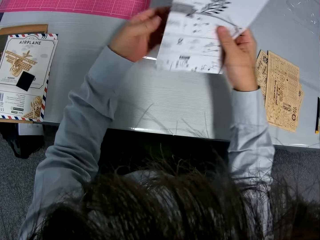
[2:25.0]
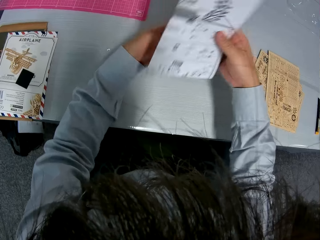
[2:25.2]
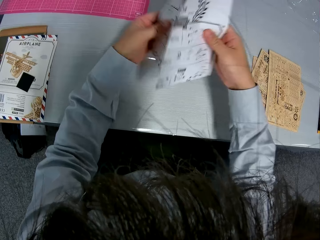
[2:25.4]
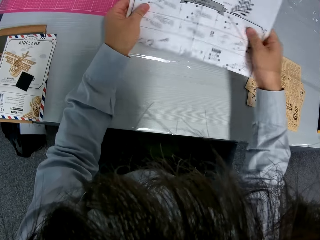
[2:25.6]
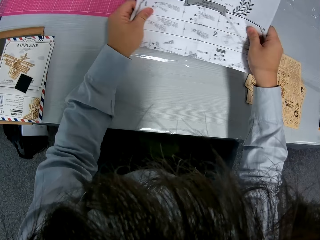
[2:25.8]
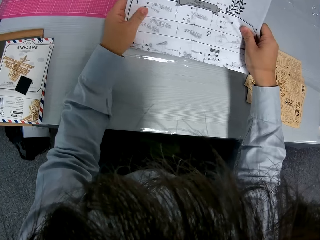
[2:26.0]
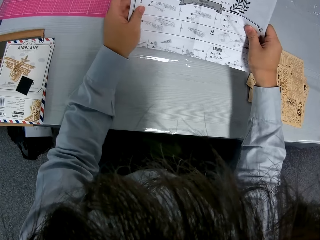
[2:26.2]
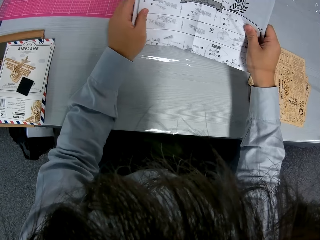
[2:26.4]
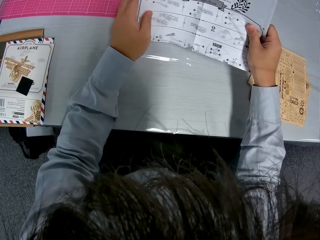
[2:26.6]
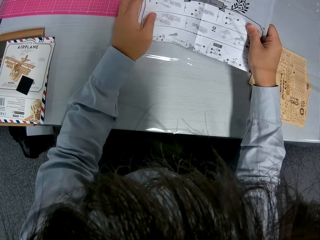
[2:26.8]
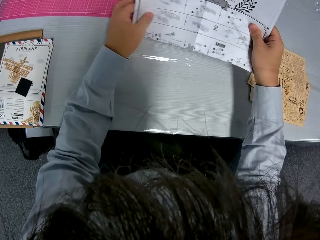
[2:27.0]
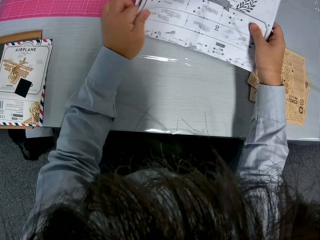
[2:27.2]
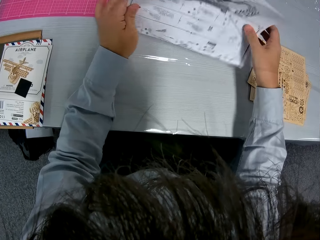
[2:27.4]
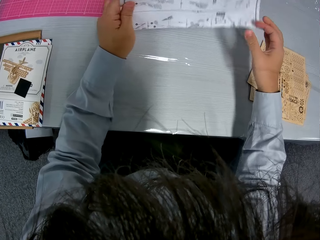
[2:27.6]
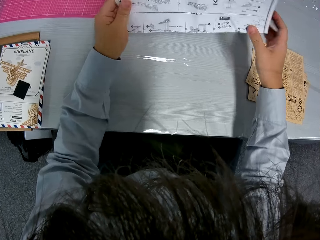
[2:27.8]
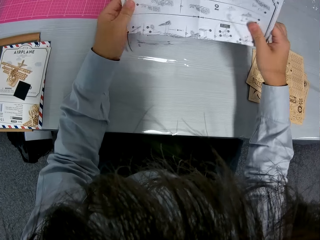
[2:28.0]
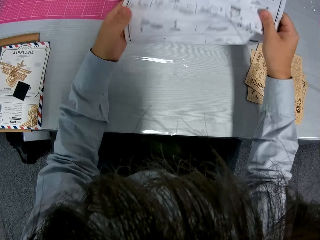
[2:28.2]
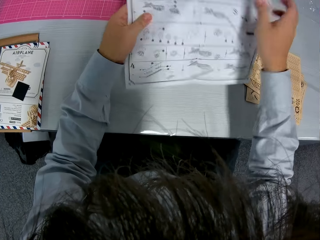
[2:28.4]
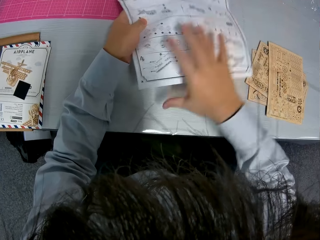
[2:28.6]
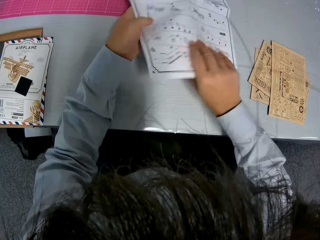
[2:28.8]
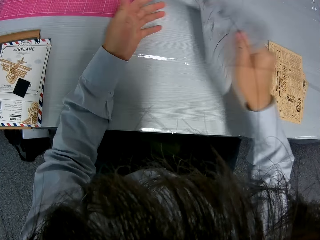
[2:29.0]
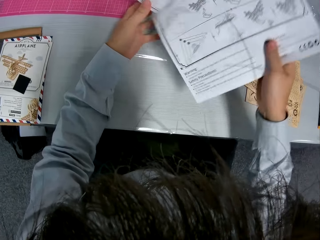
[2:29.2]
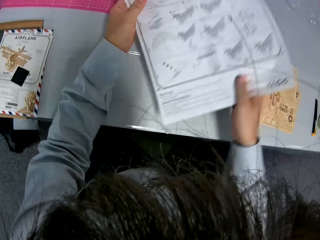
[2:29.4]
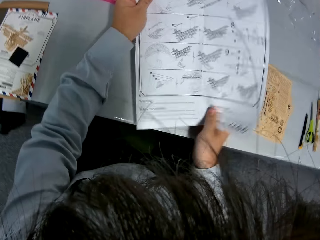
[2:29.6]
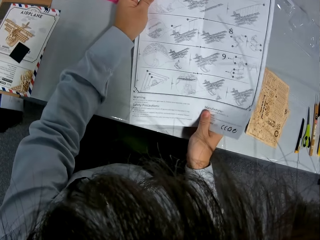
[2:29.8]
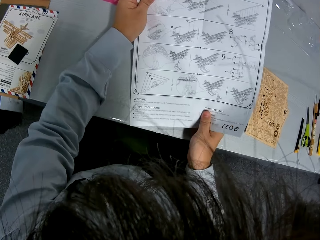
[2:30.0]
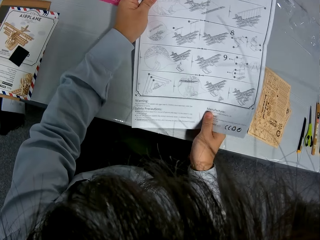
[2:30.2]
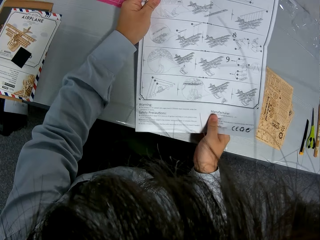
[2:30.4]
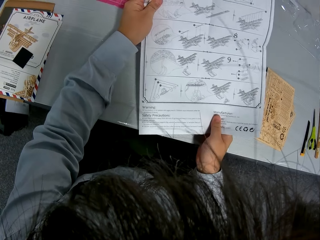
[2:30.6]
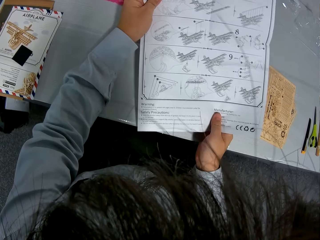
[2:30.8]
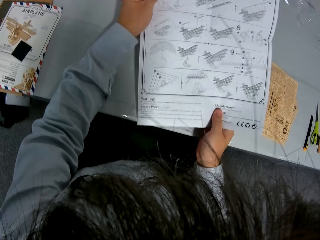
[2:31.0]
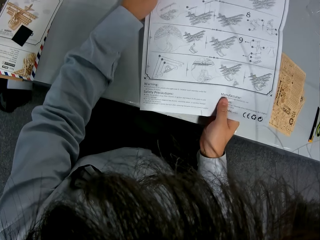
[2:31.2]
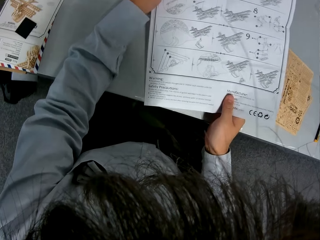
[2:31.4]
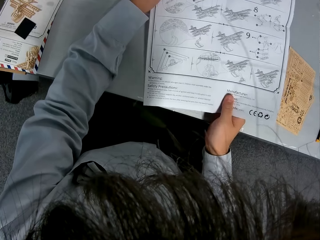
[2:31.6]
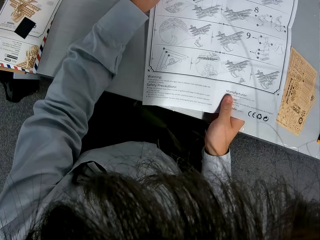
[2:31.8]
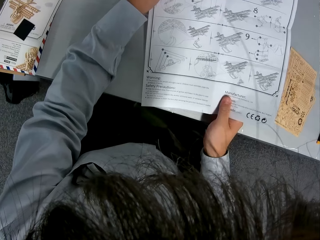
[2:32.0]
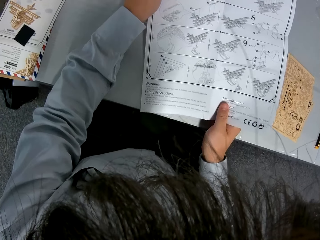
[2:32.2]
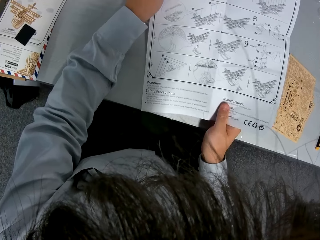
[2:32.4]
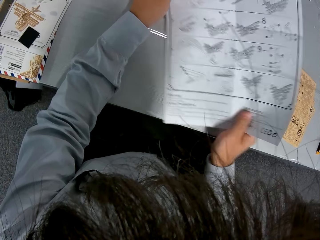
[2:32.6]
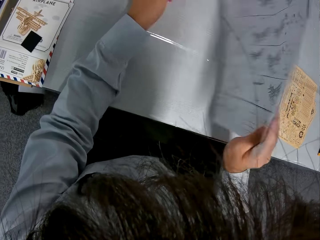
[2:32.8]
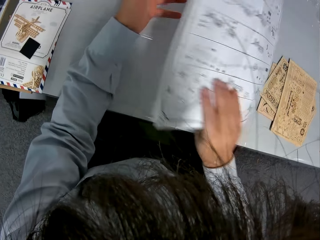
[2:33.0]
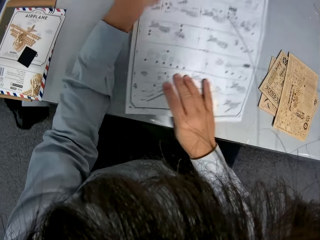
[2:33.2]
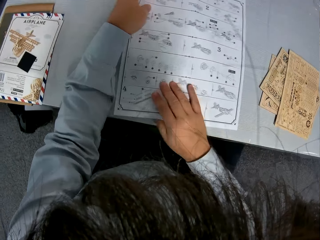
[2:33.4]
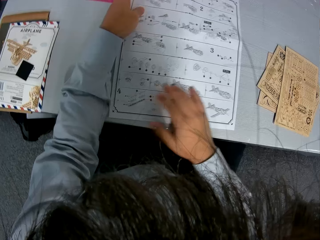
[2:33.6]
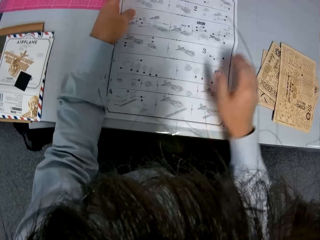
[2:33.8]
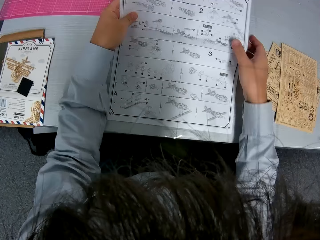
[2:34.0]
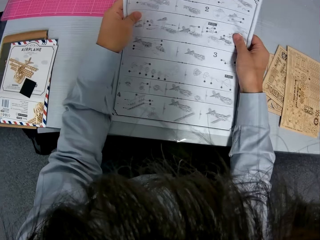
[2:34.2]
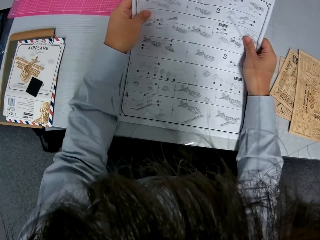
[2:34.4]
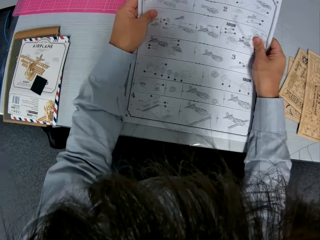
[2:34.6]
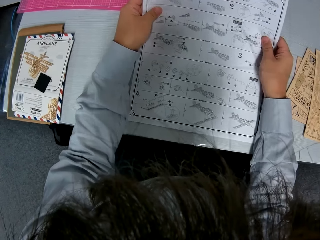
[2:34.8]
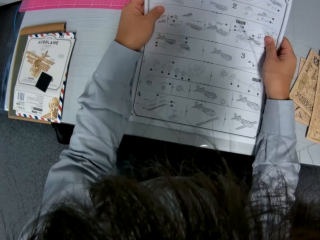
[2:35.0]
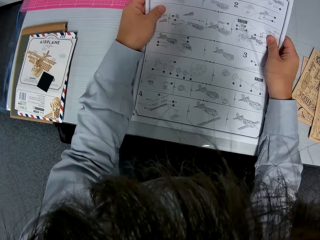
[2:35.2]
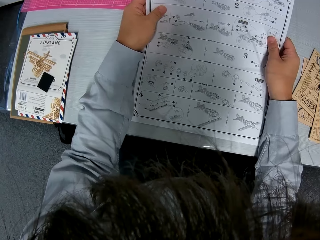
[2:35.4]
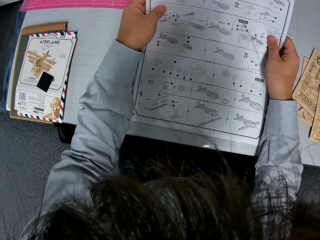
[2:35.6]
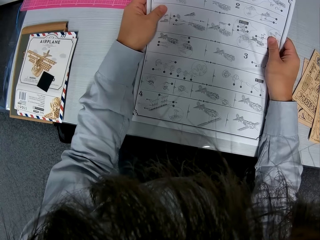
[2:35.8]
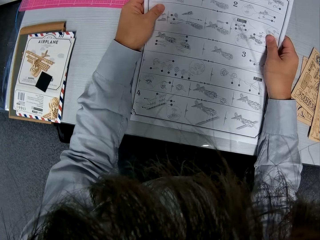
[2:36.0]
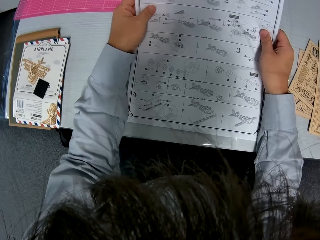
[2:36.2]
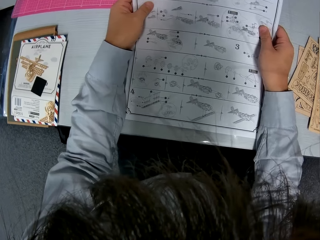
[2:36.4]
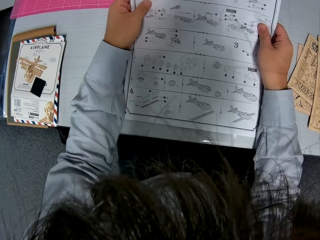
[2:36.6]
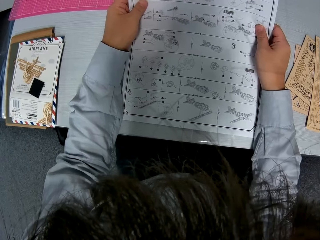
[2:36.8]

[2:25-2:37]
The camera wearer opens the manual paper. They look at the manual paper. They turn the manual paper. They look at the paper. They turn the manual paper.

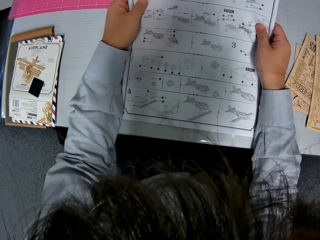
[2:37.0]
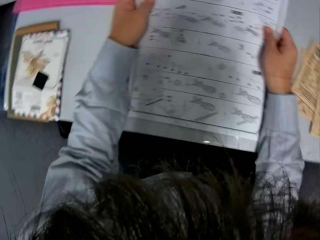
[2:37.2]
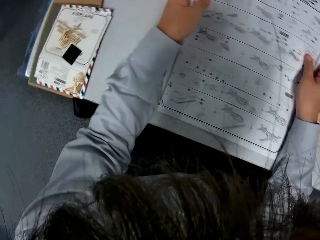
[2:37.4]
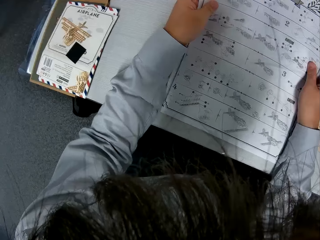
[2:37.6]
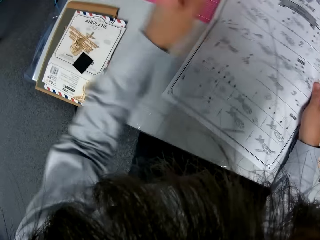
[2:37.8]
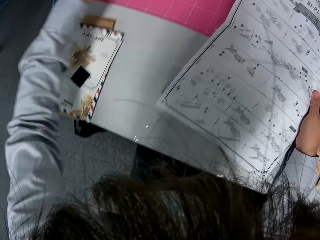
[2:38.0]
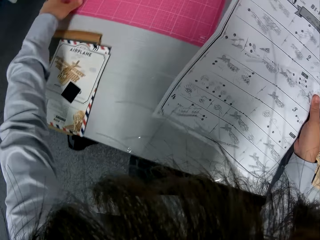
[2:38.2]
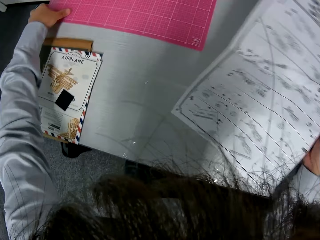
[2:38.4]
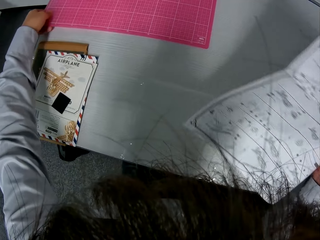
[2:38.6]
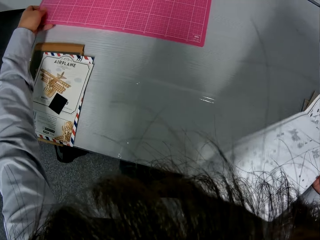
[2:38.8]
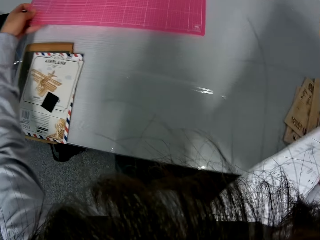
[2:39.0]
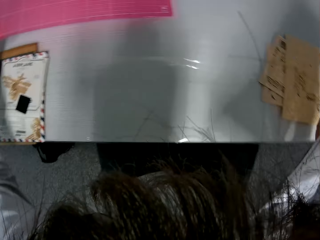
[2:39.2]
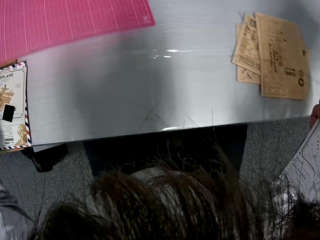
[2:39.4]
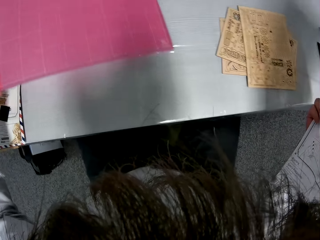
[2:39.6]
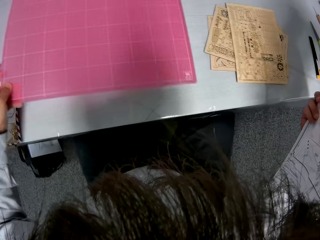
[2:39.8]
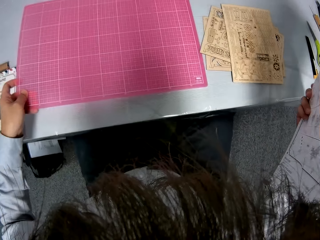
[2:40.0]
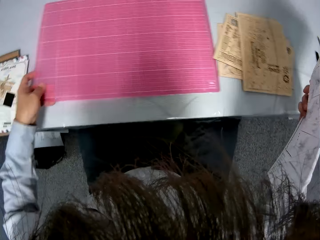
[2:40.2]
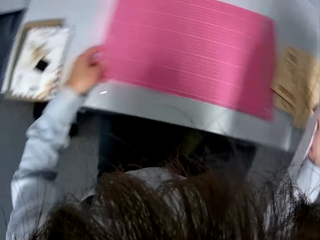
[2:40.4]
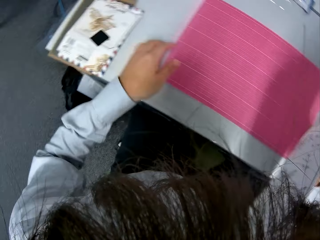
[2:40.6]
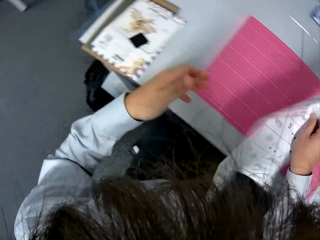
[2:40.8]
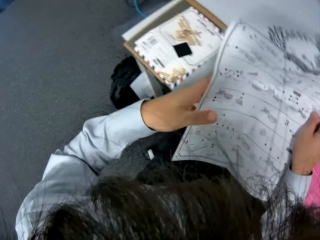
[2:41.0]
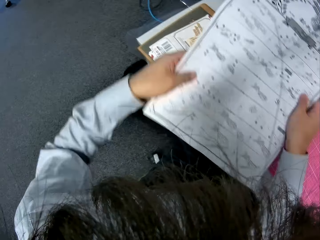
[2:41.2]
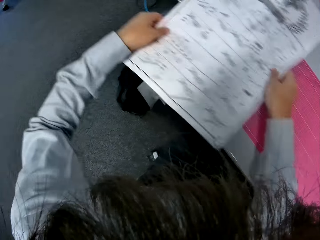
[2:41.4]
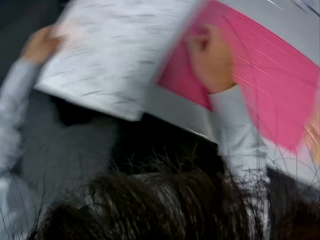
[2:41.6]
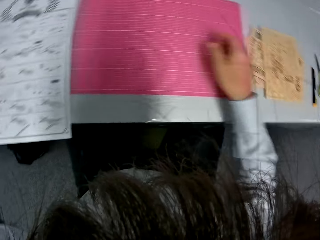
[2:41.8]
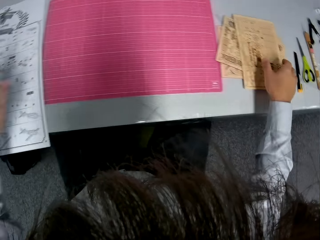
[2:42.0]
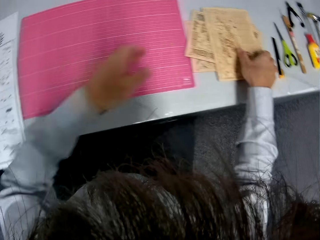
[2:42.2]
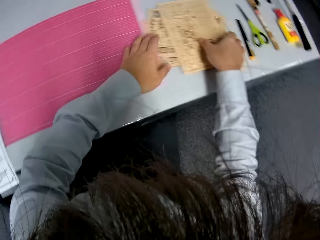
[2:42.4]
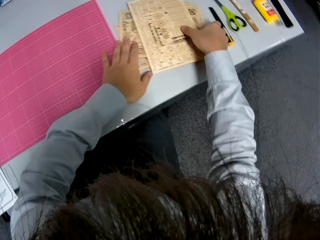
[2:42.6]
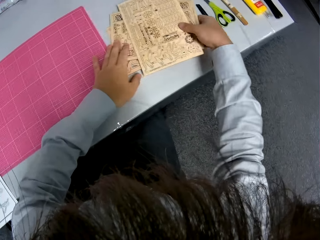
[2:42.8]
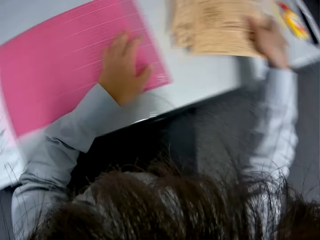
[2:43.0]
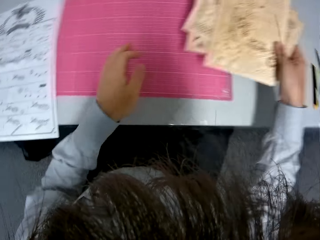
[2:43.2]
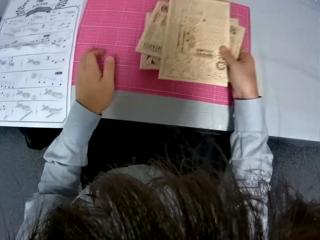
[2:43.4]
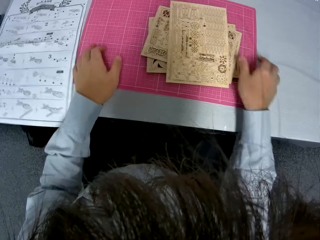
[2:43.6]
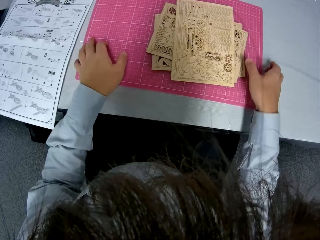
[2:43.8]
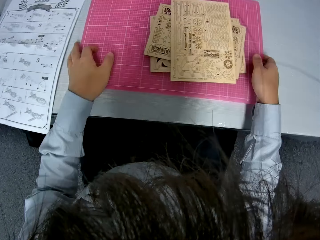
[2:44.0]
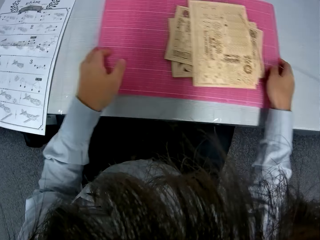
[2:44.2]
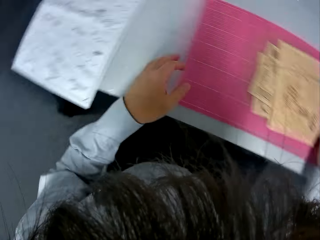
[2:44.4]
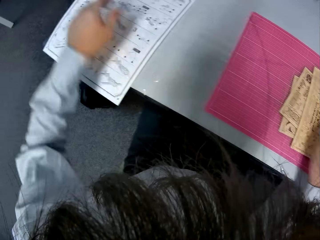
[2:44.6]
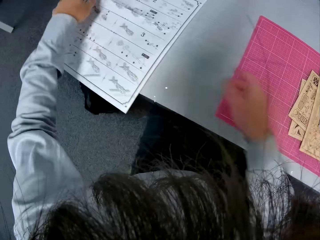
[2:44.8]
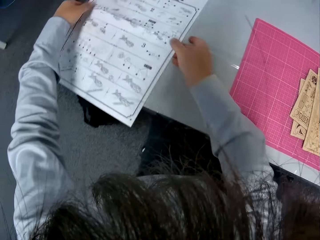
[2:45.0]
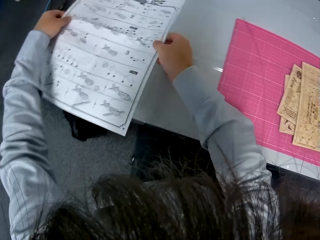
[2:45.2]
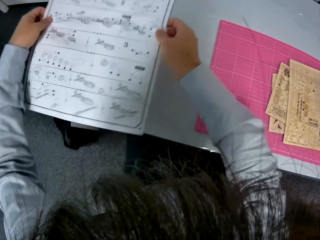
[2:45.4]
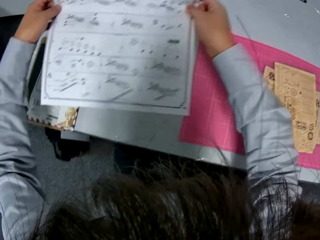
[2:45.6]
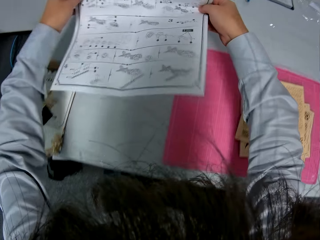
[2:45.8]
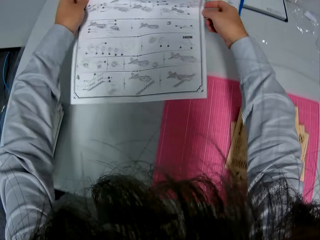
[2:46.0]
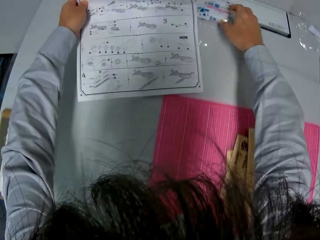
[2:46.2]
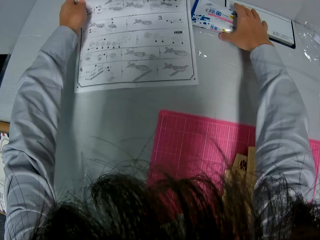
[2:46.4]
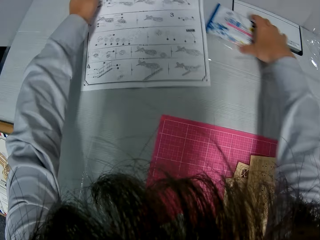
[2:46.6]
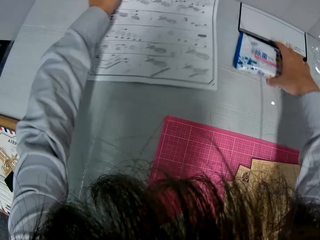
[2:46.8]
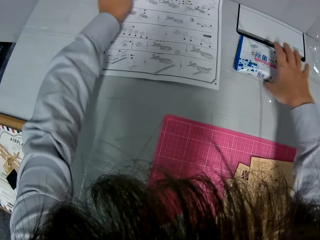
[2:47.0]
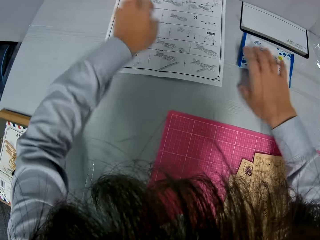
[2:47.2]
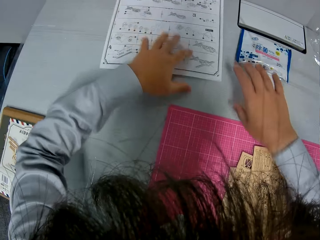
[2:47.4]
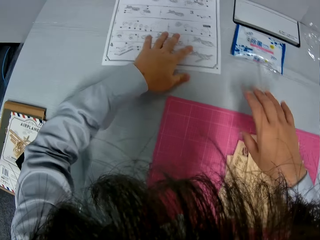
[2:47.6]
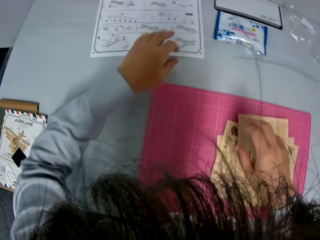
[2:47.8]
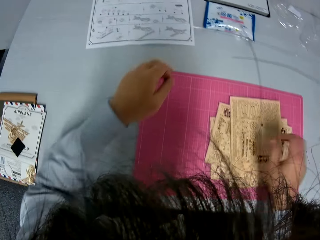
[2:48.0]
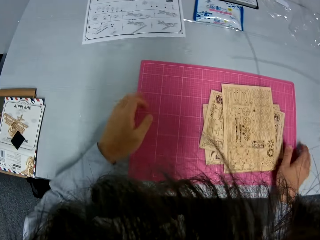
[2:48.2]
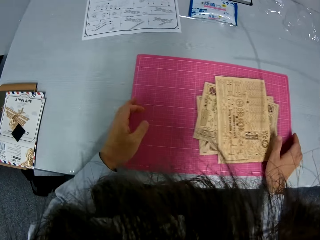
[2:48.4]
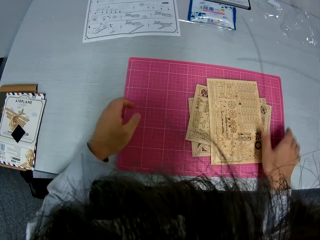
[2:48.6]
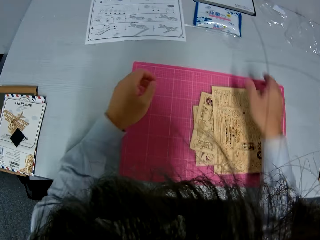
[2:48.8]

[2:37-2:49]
The camera wearer moves a pink sheet. They take the cutting mat and put down the cutting mat. They put down the manual paper. They take the puzzle sheet or paperboards. They put the paperboard on the cutting mat. They move the cutting mat and move the sheet. They take the manual paper. They put down the manual paper. They move the wet wipes.
